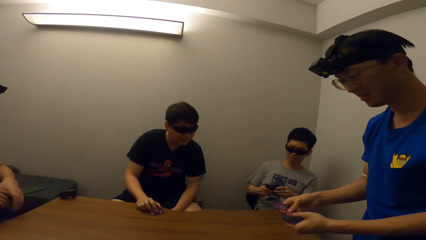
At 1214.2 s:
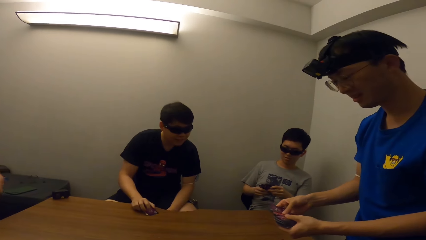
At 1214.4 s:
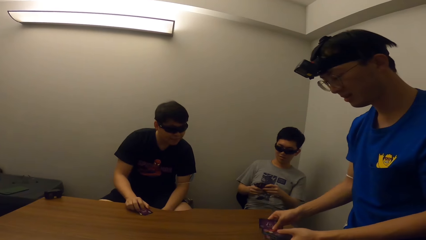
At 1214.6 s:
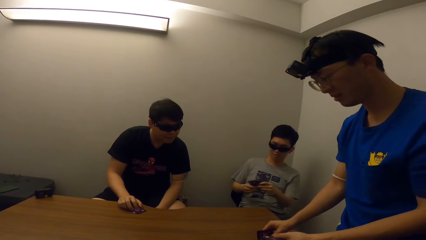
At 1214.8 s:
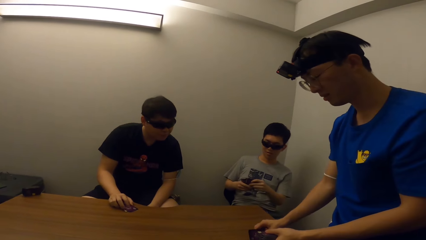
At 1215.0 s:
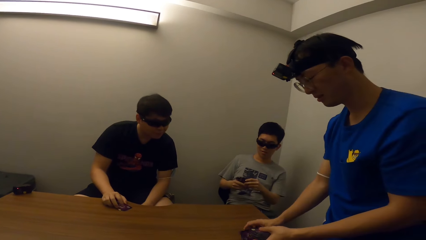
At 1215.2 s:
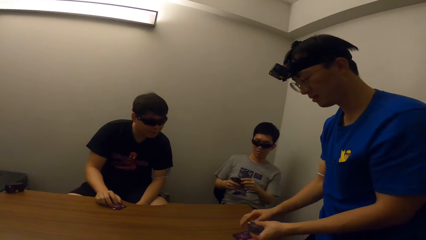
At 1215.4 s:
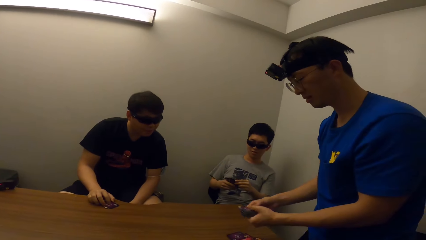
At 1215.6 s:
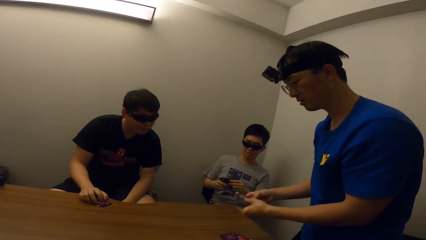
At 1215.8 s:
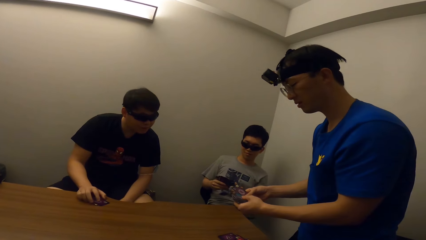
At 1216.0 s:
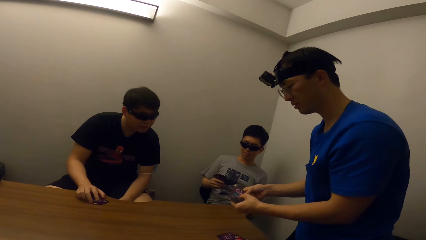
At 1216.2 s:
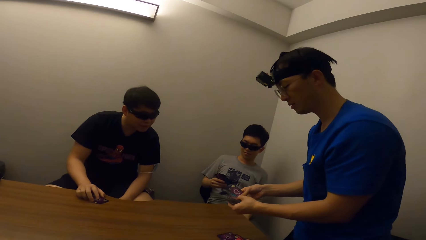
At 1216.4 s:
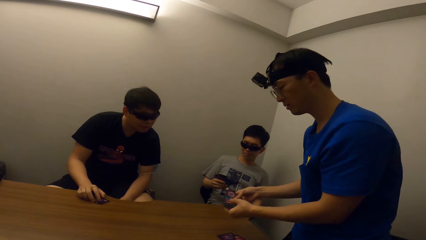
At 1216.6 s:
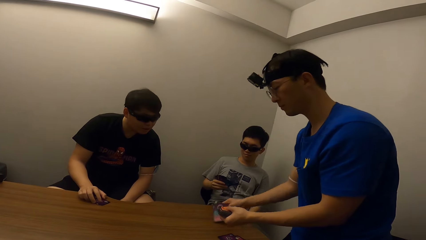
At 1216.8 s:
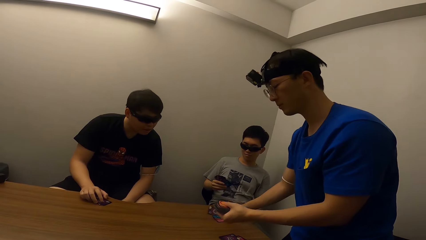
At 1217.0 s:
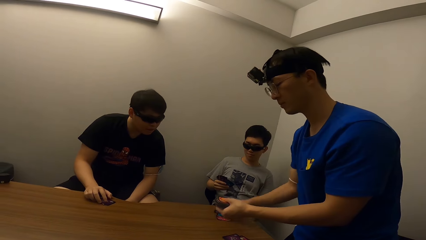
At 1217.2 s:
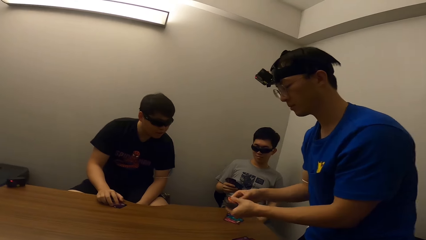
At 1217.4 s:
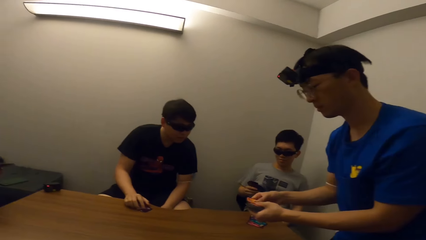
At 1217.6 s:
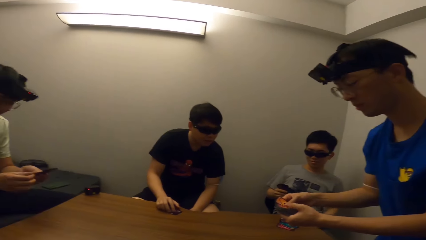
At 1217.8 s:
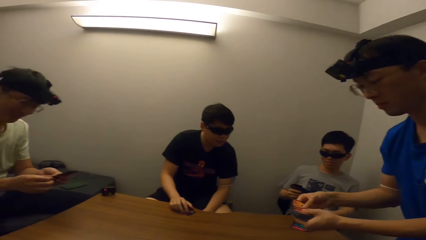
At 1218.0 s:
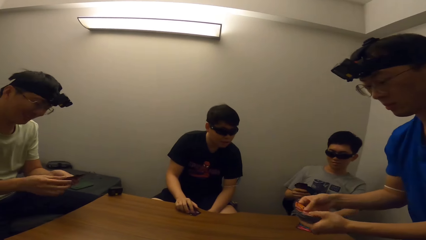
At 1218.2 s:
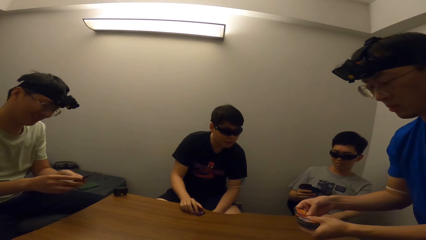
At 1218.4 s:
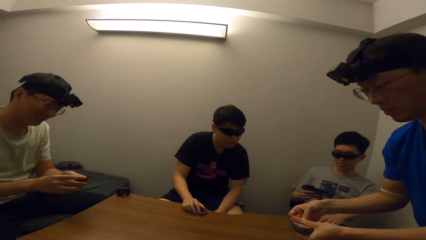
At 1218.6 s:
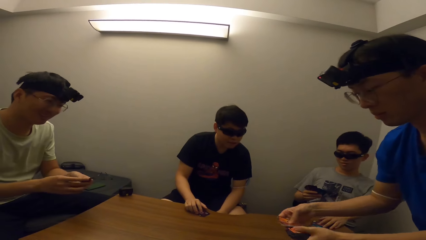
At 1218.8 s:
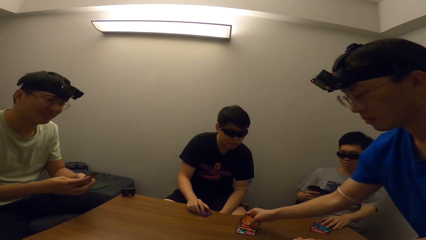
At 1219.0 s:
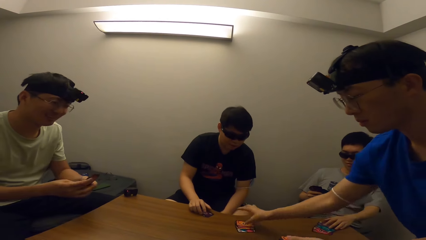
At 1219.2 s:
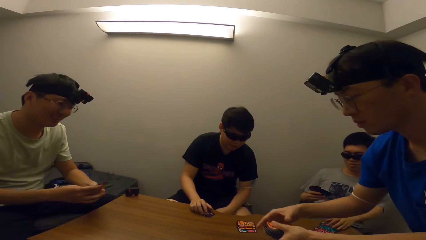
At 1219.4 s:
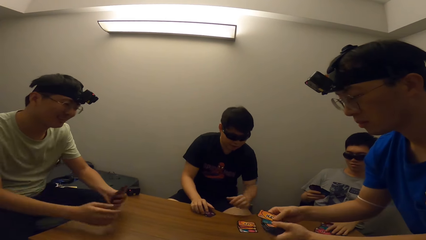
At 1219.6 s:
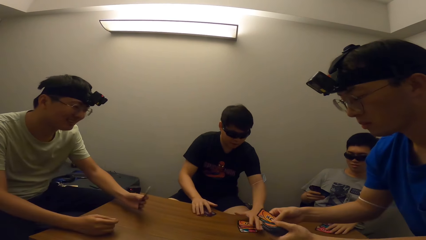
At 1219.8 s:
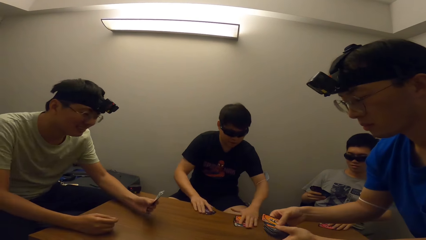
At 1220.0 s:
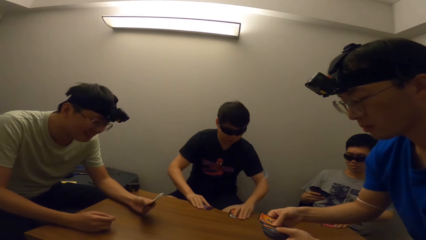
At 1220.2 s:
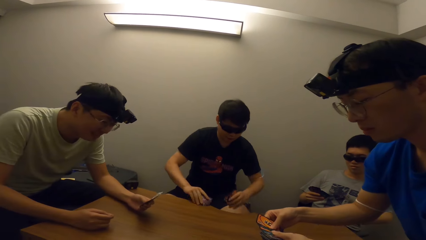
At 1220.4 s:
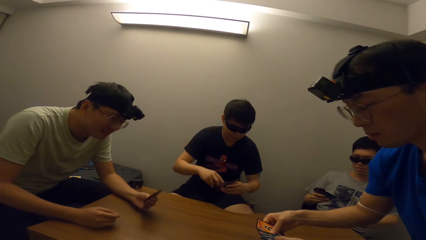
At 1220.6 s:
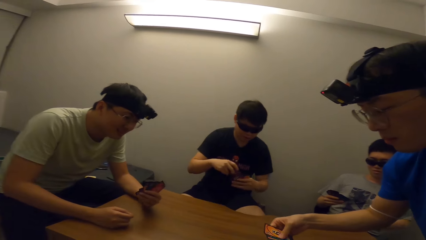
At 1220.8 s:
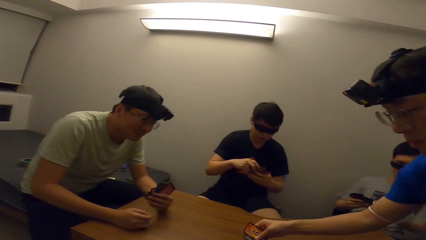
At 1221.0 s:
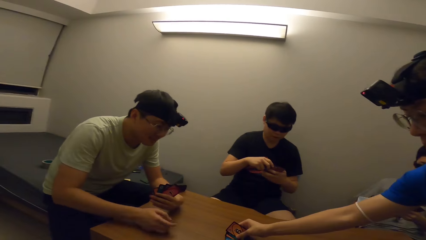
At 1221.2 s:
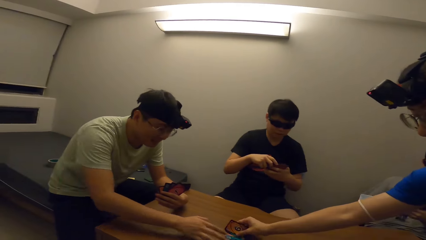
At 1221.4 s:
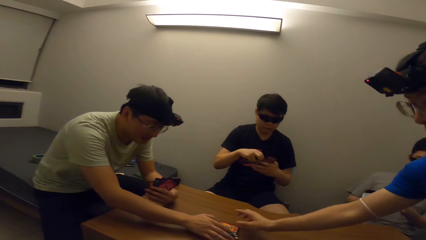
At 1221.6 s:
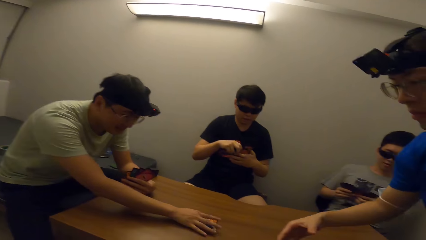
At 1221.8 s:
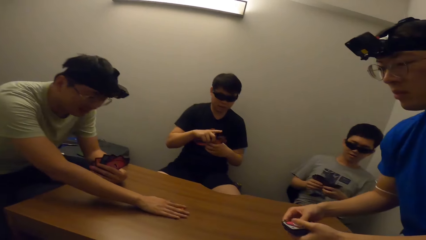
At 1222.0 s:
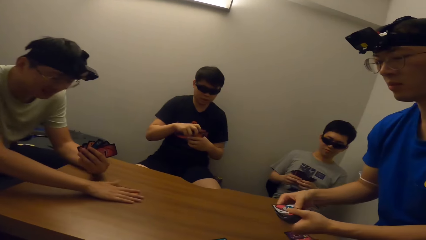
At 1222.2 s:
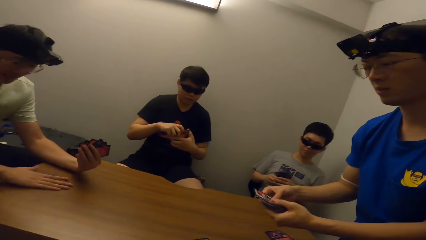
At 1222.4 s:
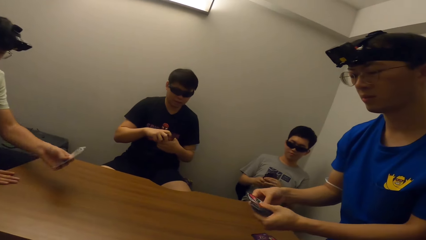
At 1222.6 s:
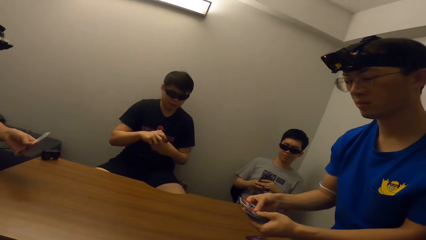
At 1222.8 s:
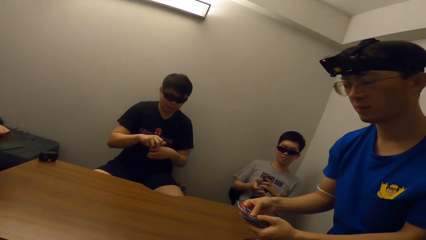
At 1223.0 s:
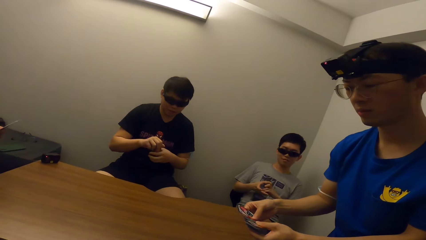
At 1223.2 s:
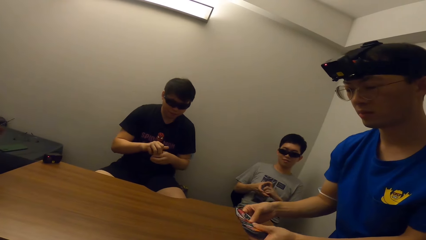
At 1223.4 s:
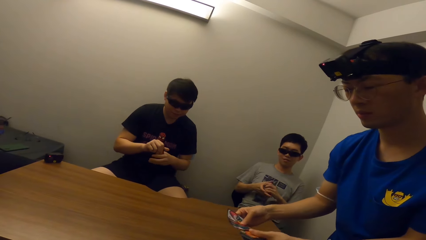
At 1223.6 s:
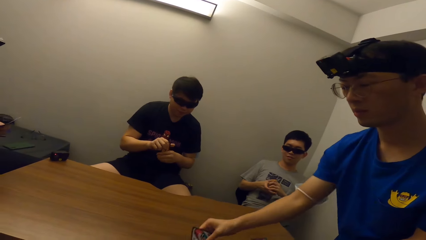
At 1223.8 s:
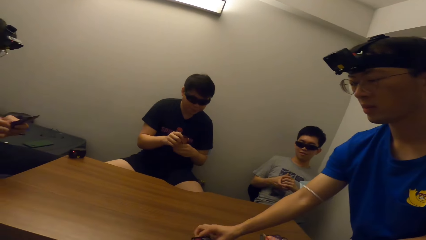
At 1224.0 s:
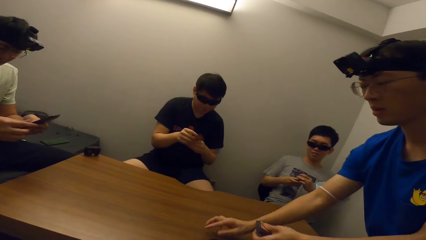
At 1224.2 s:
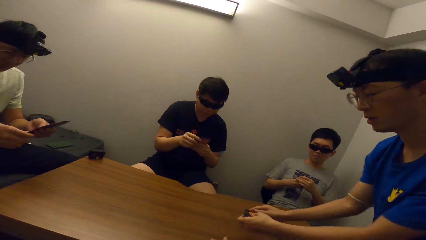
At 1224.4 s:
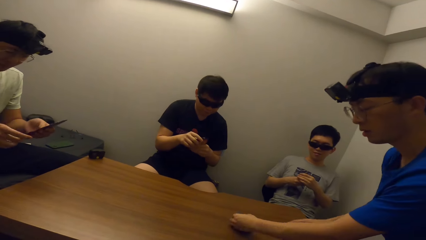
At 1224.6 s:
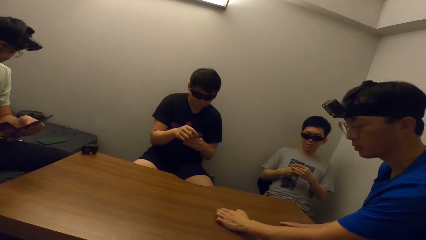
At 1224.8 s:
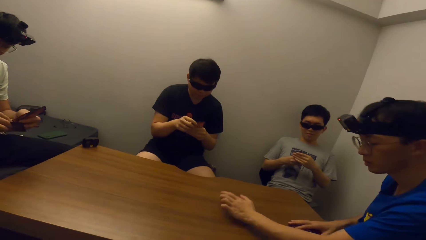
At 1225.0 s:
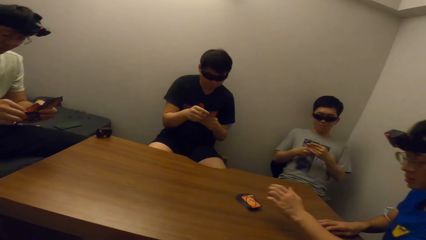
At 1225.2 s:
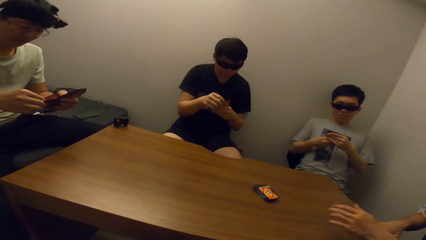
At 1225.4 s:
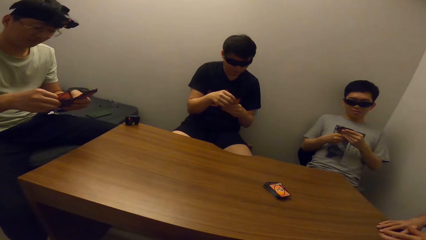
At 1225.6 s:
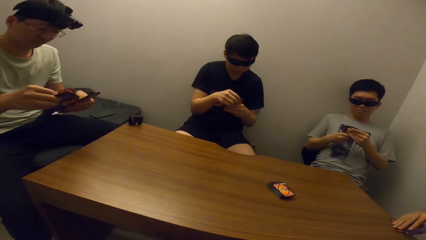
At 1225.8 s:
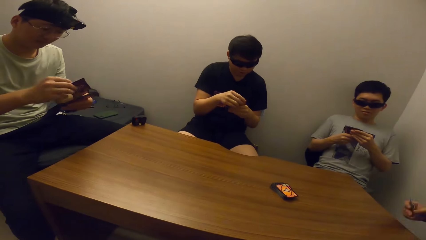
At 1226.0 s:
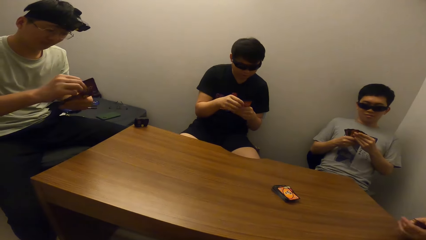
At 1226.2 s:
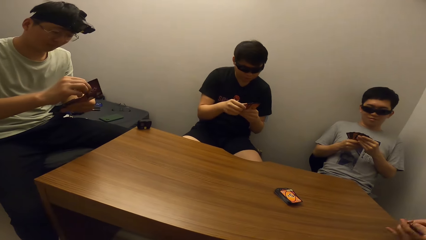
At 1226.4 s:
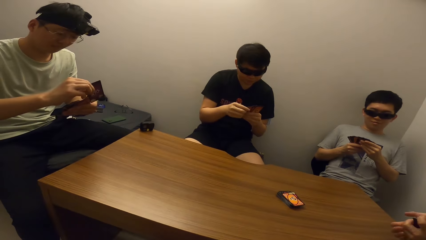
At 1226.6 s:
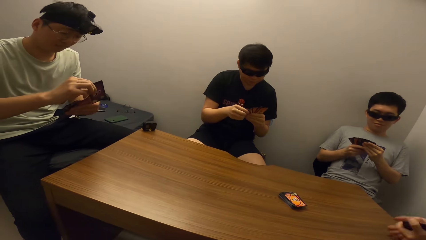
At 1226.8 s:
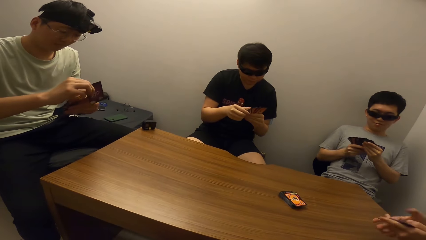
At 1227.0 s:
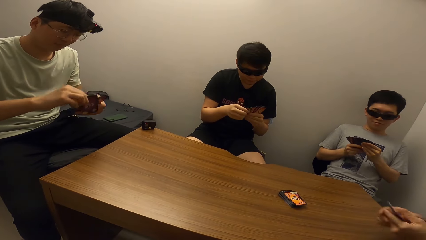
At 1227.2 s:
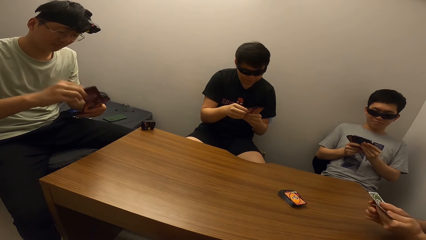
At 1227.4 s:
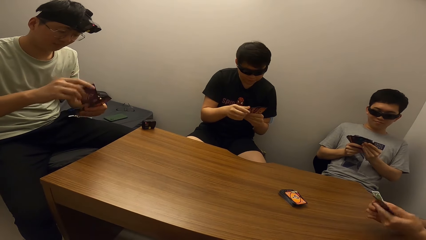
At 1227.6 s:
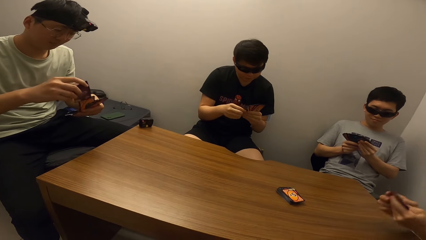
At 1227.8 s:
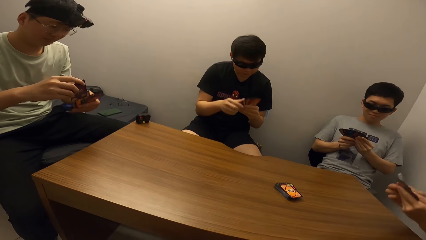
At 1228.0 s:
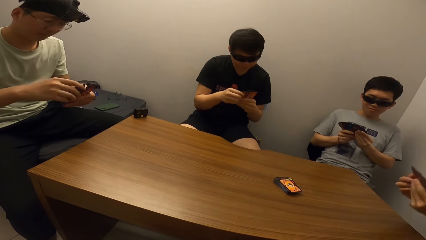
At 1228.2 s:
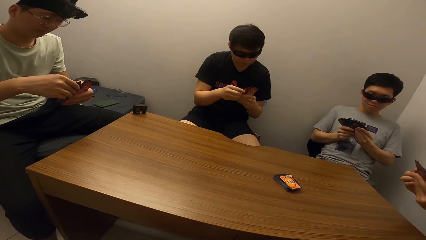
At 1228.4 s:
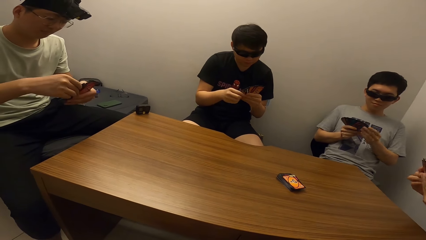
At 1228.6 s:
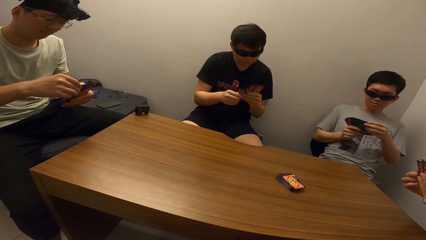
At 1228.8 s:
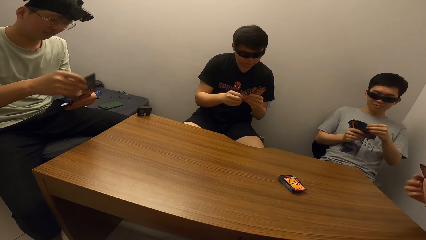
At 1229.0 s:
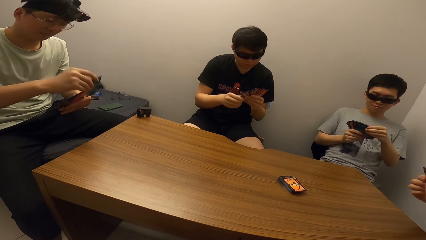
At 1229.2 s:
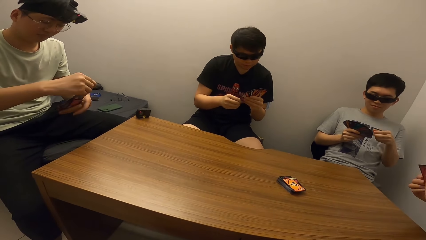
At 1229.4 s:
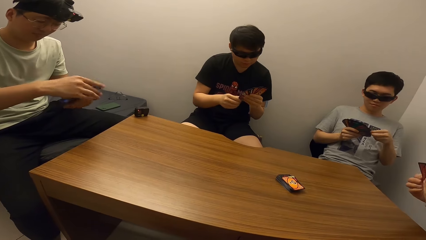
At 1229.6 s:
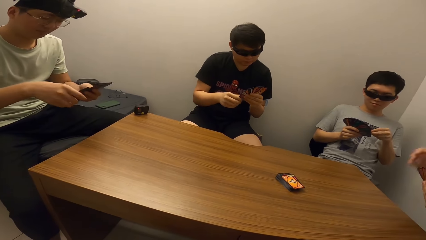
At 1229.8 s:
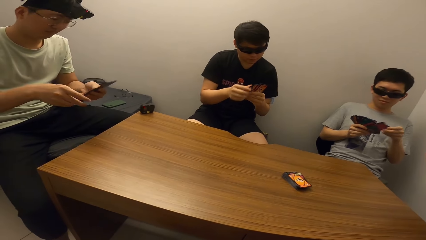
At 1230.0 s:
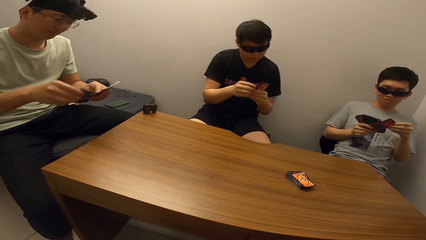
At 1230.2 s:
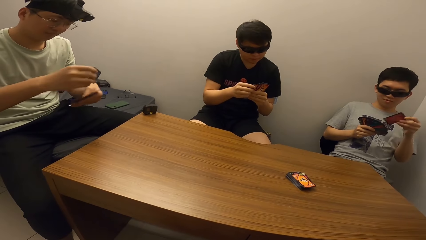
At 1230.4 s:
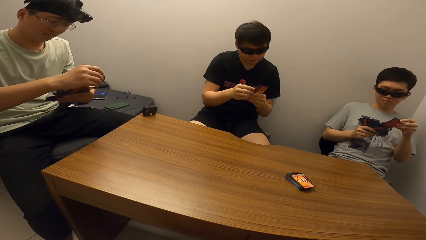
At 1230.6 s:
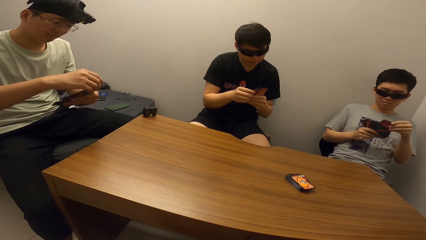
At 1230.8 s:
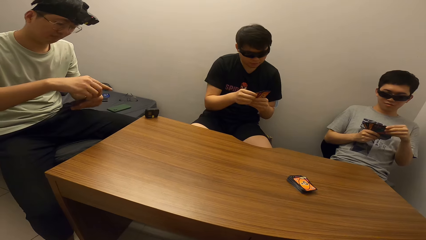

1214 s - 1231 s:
A person takes poker cards from the table. Another person takes poker cards from the table. The first person takes more poker cards from the table. Another person sits down.
